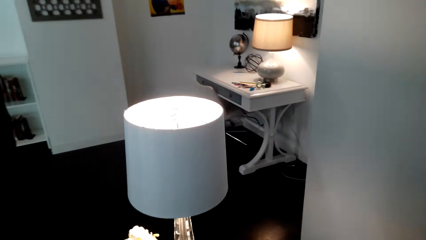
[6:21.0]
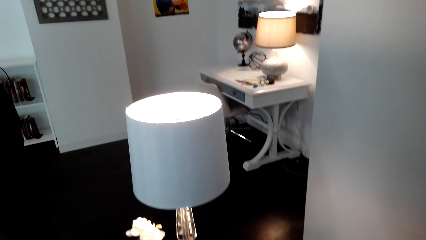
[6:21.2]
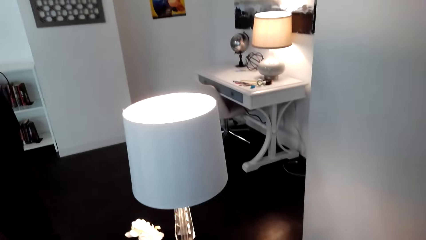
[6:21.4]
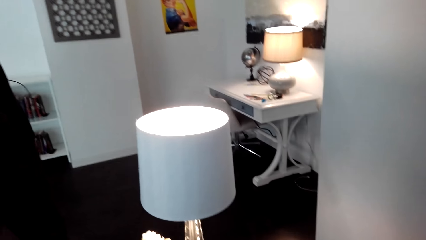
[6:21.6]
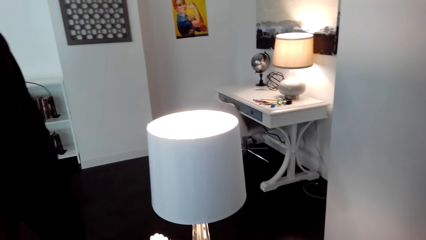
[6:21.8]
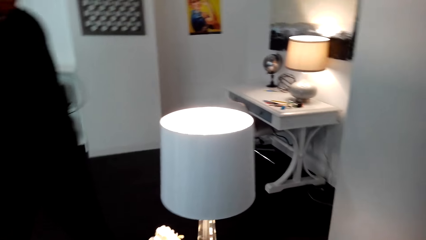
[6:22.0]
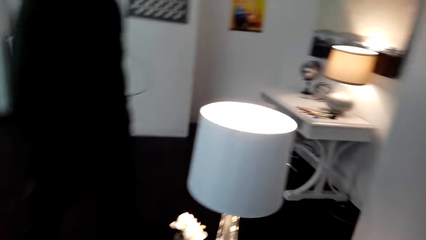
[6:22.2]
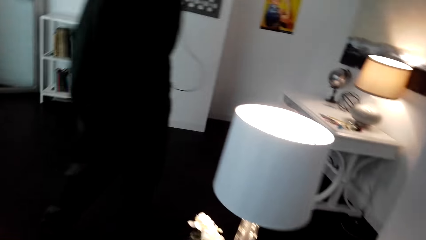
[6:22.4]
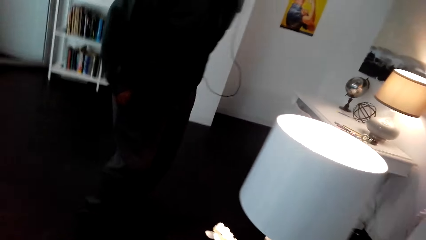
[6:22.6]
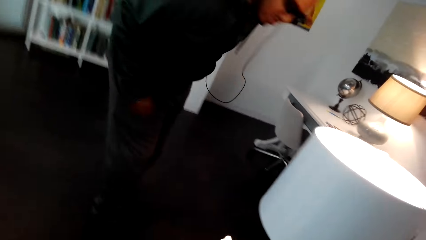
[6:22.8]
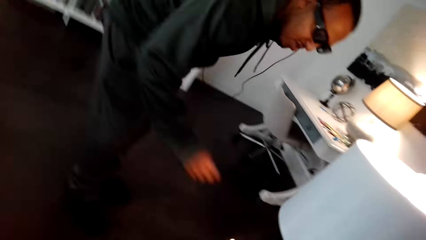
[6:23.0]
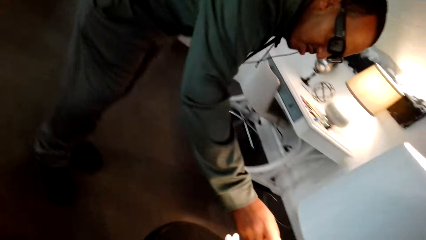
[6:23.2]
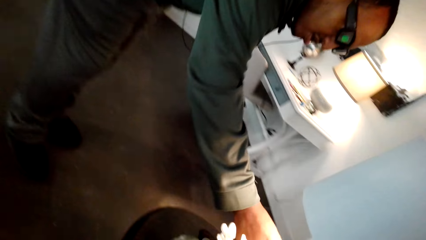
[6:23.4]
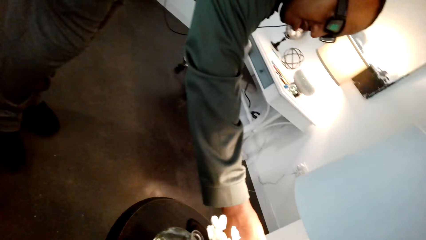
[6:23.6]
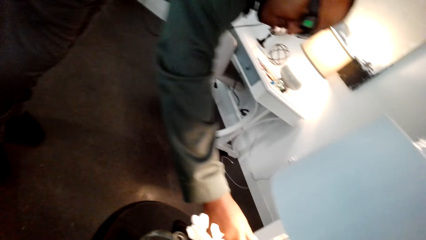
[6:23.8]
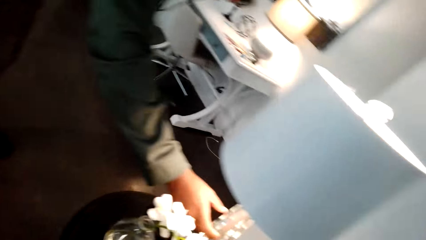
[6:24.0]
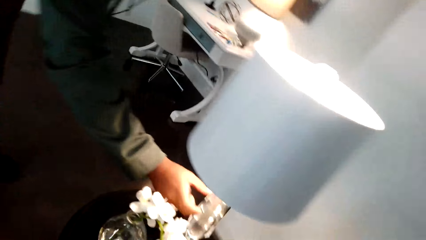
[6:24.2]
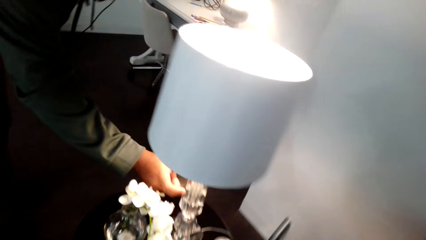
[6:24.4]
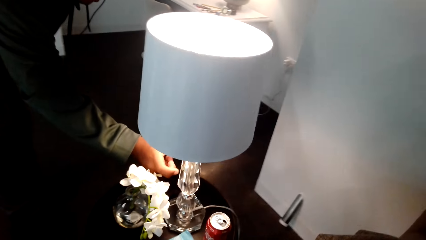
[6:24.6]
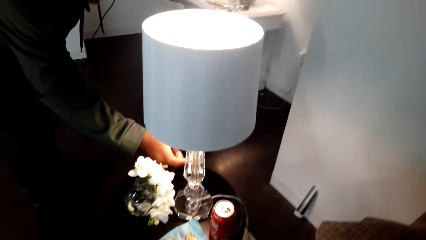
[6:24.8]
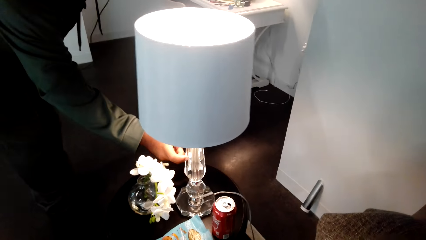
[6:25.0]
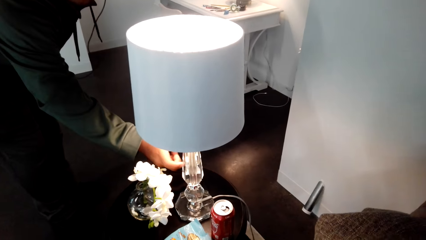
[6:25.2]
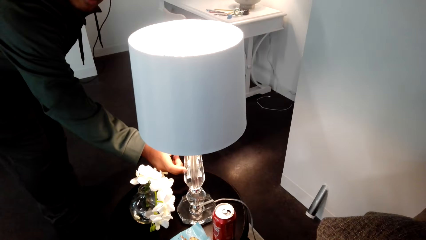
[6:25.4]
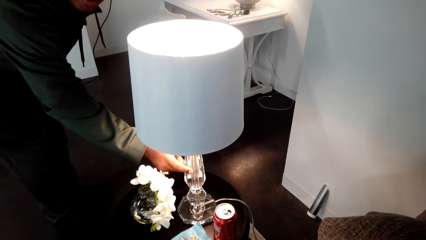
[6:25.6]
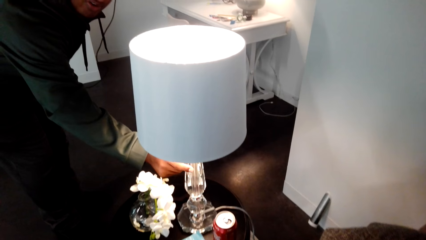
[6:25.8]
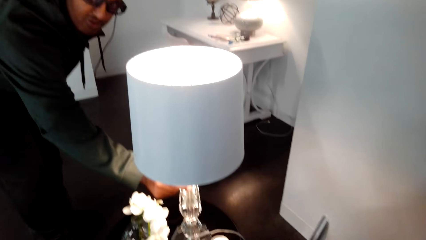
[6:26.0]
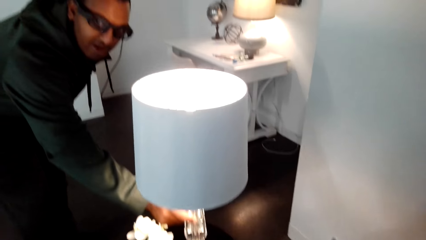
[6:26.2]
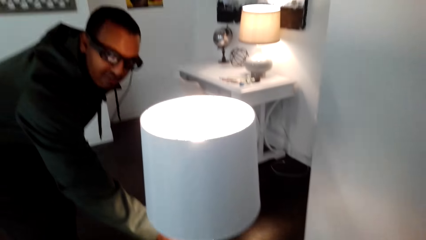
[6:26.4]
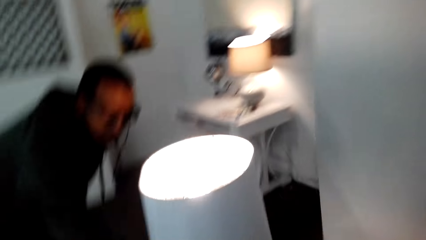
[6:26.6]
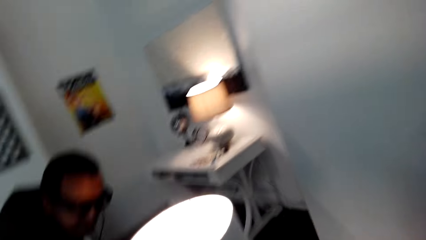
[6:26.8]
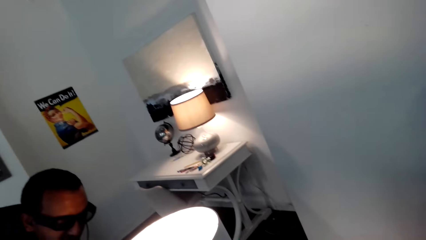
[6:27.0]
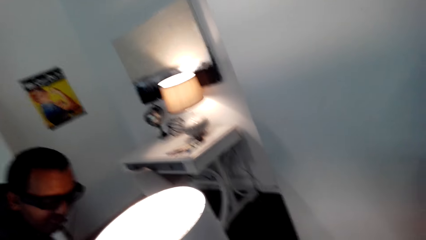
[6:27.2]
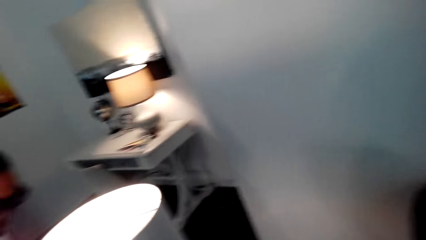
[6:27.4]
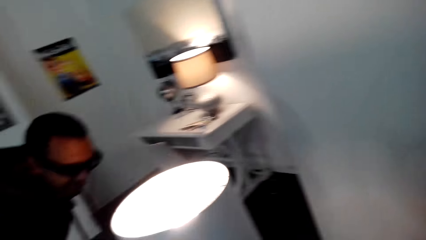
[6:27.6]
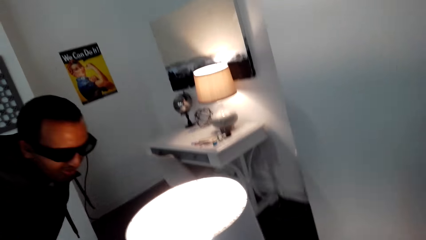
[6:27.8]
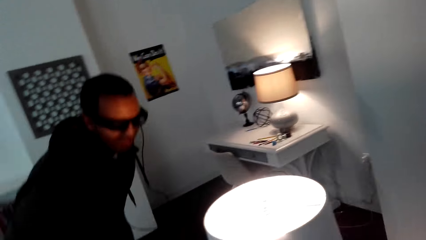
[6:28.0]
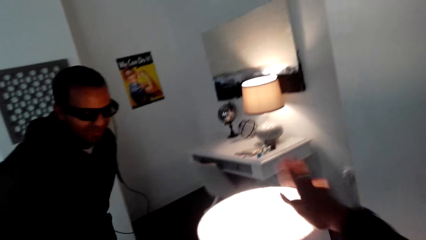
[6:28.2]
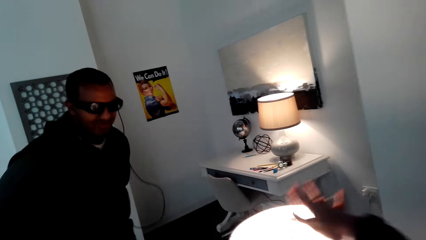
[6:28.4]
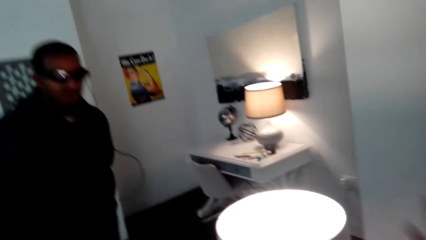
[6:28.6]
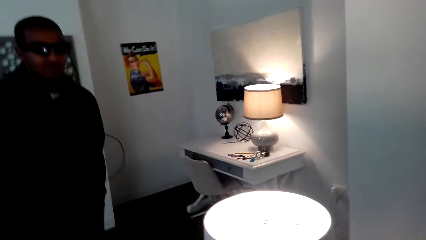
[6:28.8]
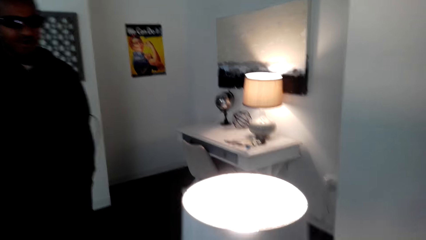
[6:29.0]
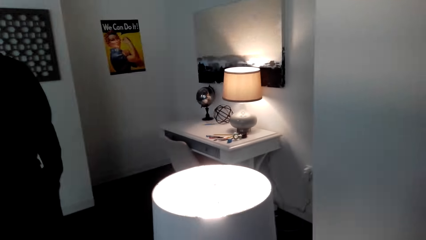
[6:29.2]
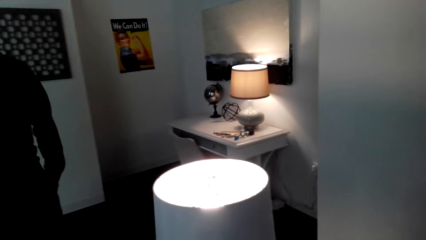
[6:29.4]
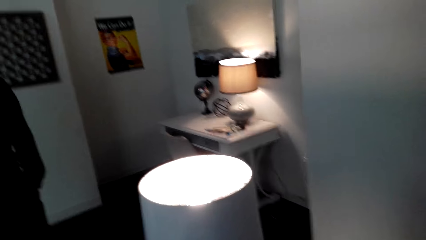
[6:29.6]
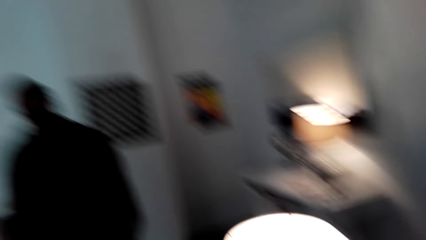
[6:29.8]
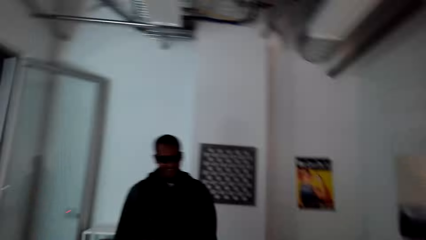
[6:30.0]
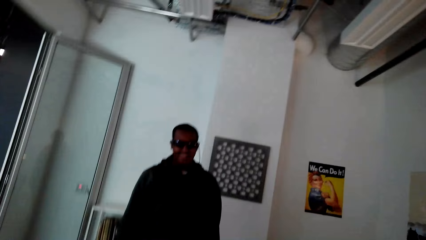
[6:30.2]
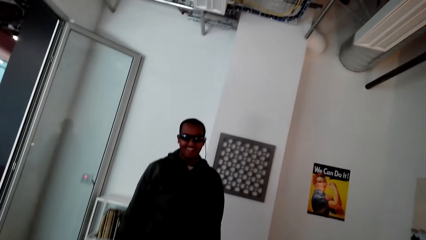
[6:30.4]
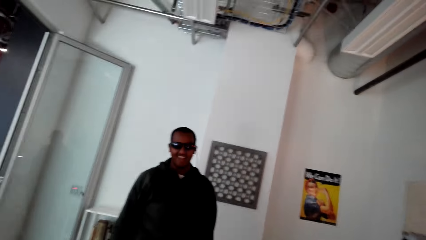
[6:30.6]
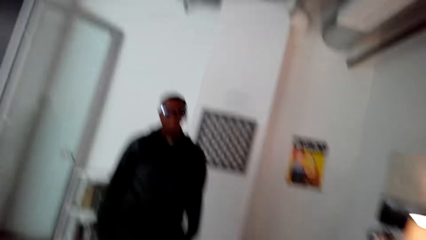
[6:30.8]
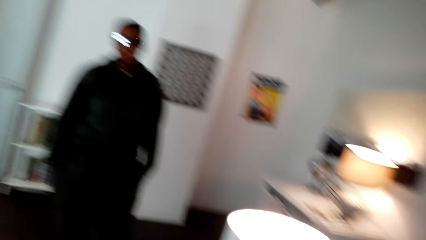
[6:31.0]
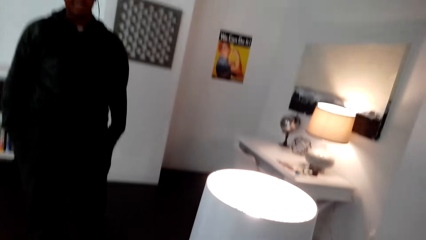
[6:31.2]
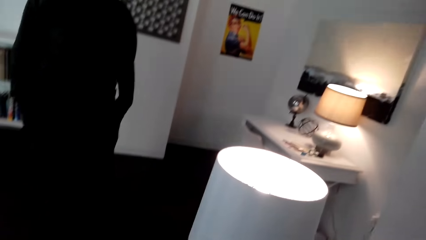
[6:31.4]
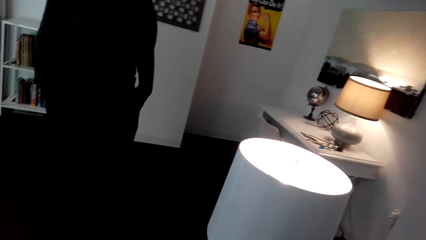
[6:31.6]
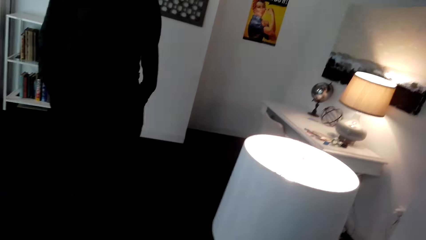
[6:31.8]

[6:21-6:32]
A man touches the light handle. The camera wearer converses with the man.

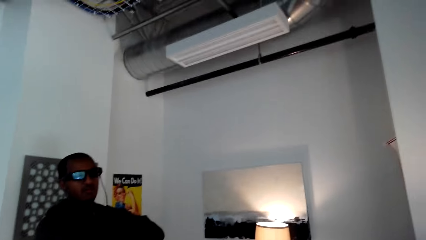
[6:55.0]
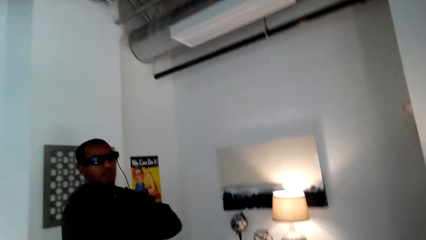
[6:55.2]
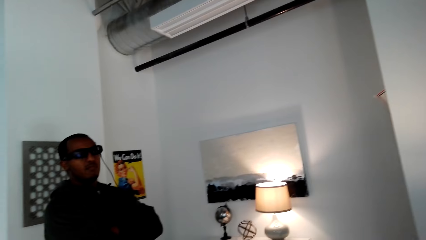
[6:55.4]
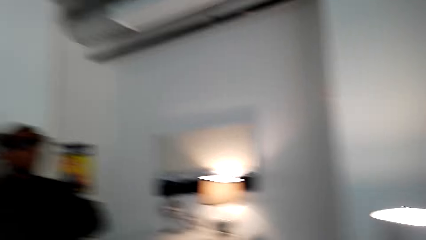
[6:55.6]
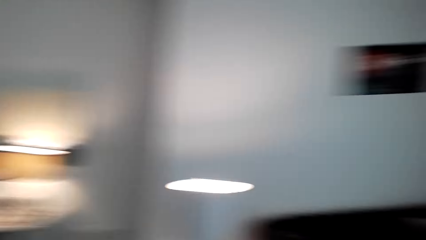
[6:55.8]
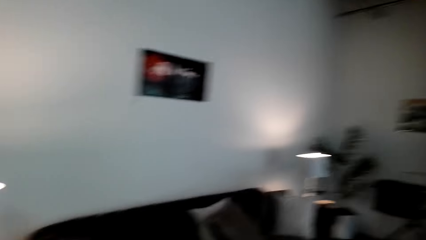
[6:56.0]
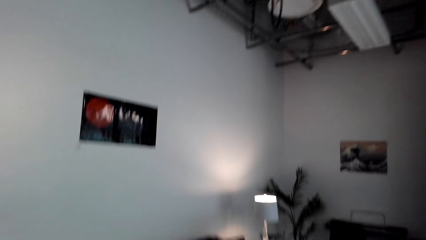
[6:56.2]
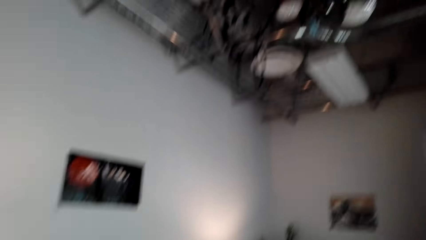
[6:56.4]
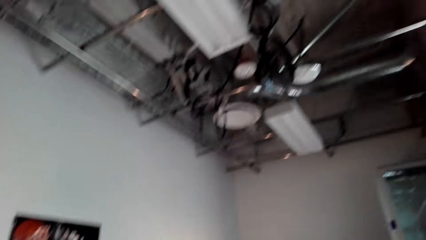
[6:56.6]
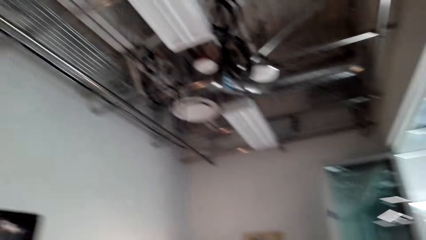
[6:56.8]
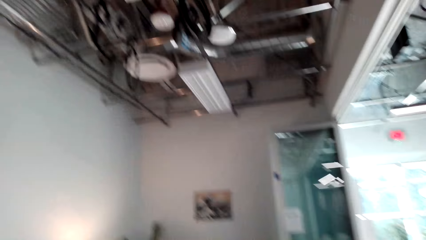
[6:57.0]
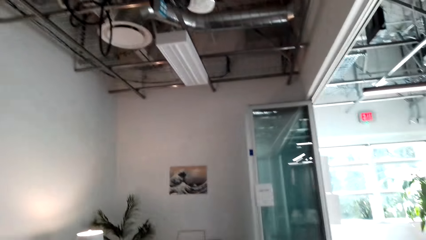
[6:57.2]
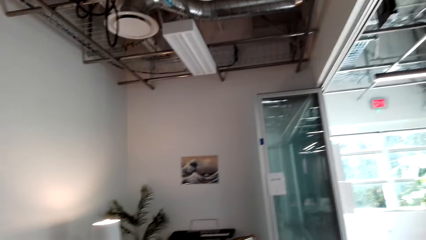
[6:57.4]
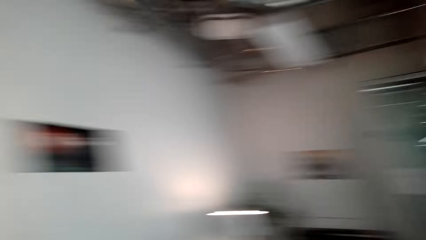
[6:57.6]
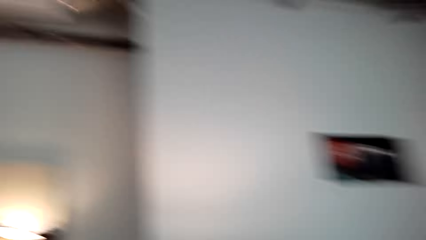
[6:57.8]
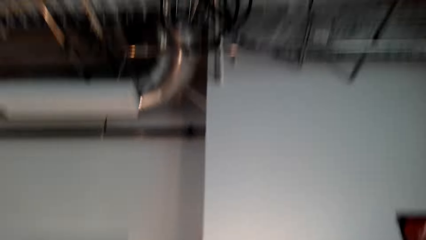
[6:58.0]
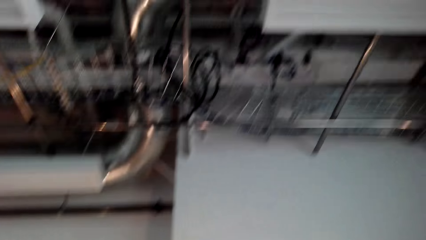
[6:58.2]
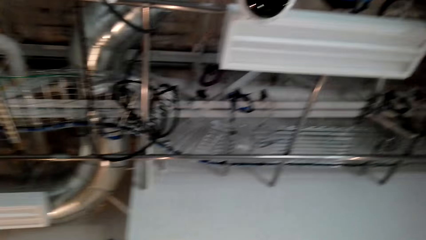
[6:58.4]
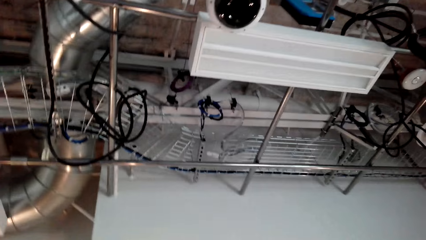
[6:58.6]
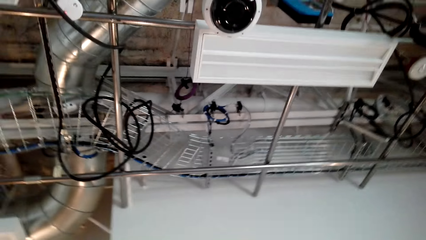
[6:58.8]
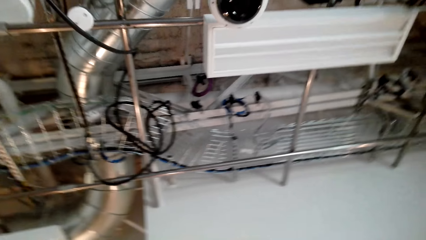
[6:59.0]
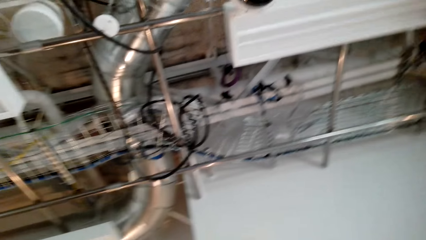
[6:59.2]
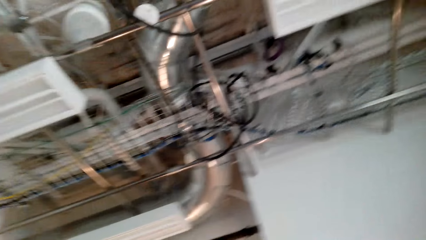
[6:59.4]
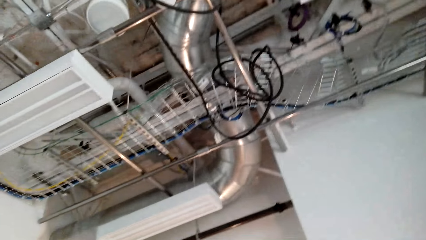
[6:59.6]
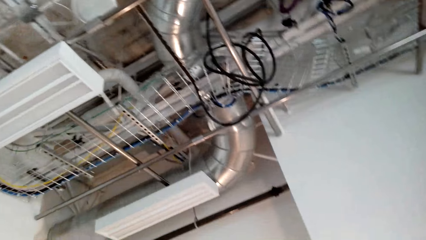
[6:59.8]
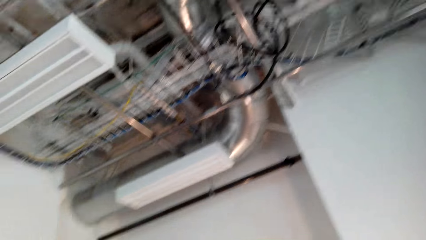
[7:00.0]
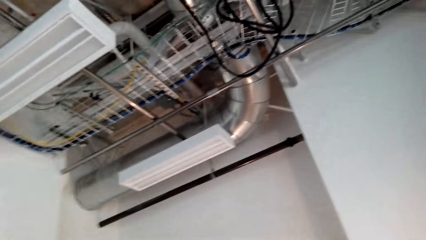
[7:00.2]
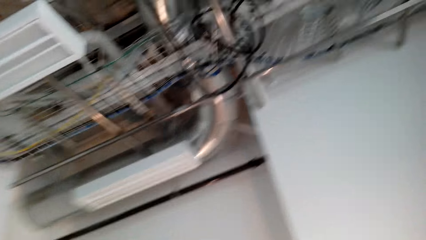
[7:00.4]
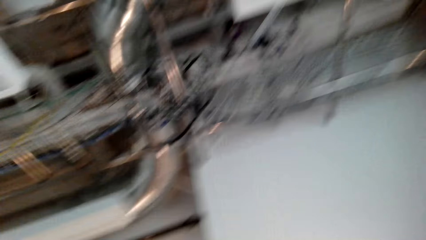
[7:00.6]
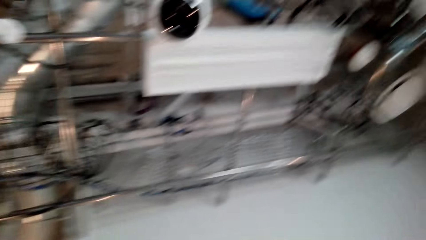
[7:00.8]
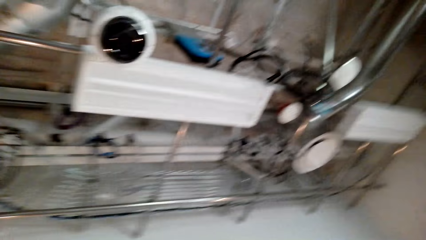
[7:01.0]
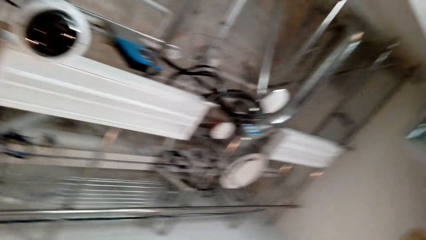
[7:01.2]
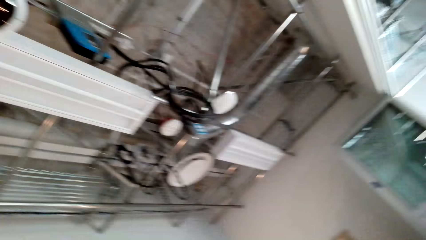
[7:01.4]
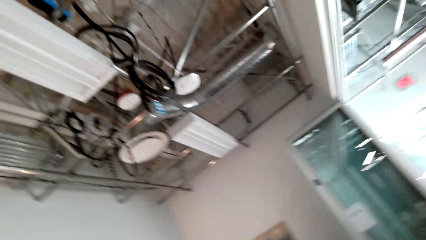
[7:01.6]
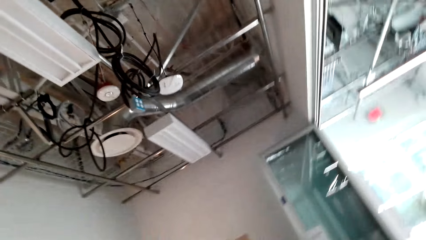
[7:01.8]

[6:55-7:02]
The camera wearer looks around the house. They look around the ceiling.
